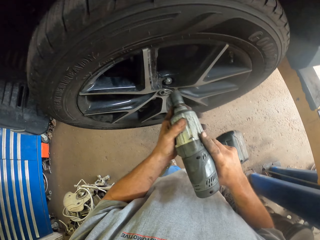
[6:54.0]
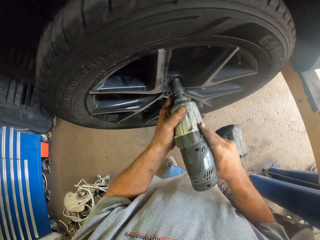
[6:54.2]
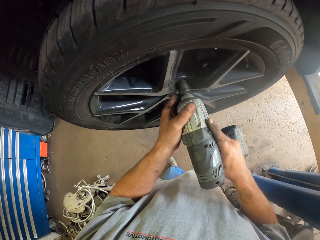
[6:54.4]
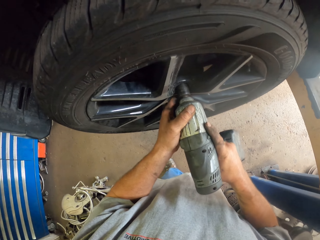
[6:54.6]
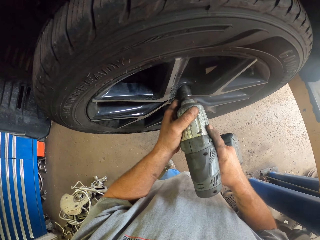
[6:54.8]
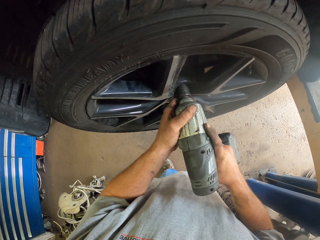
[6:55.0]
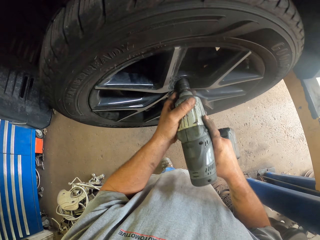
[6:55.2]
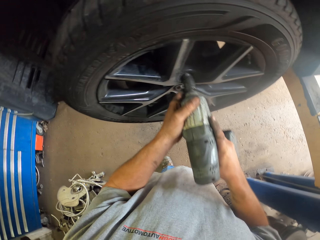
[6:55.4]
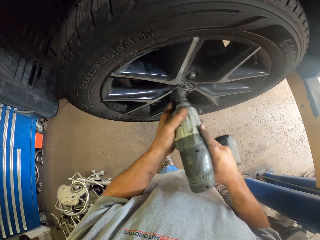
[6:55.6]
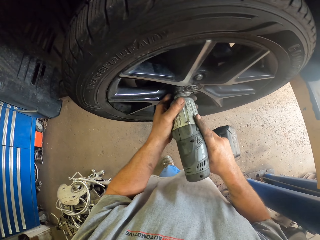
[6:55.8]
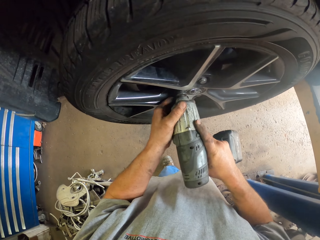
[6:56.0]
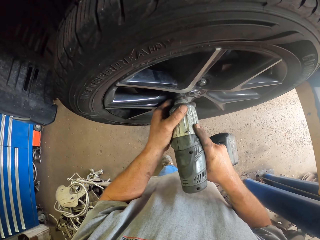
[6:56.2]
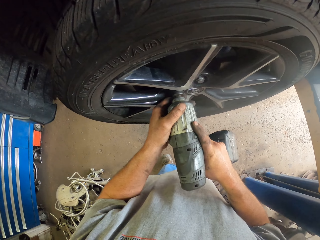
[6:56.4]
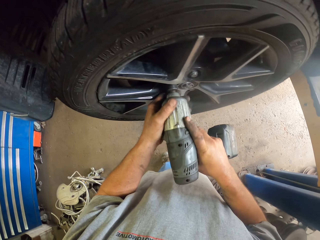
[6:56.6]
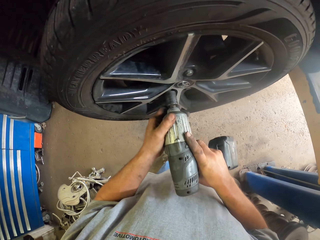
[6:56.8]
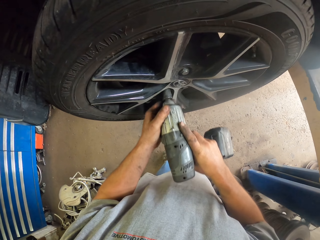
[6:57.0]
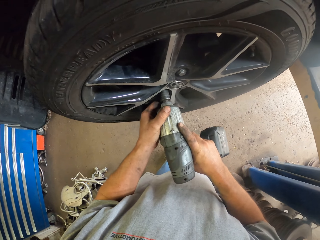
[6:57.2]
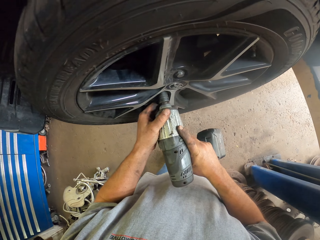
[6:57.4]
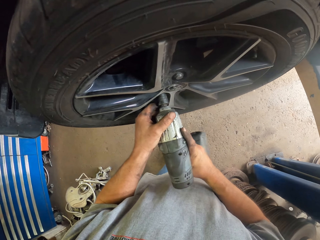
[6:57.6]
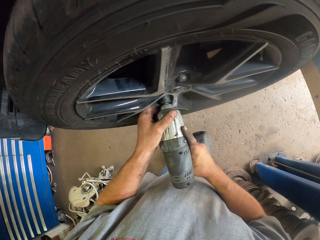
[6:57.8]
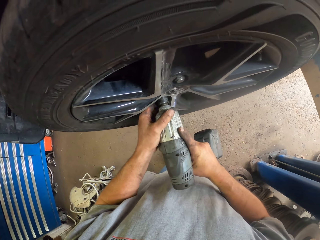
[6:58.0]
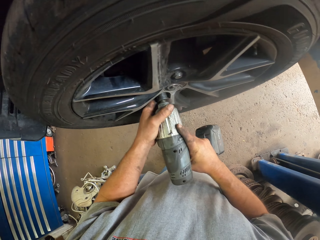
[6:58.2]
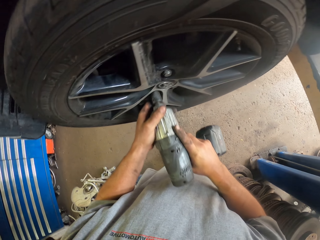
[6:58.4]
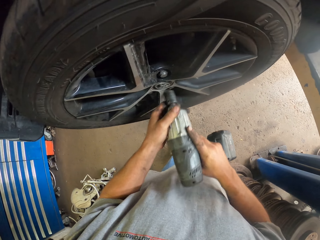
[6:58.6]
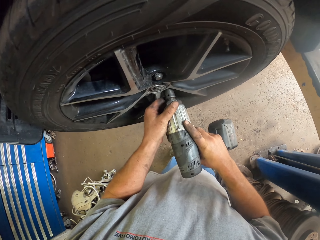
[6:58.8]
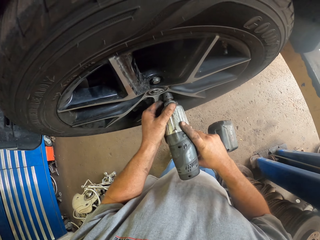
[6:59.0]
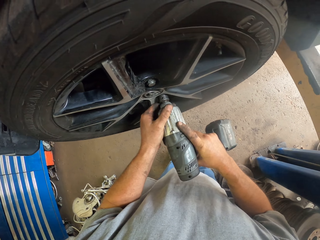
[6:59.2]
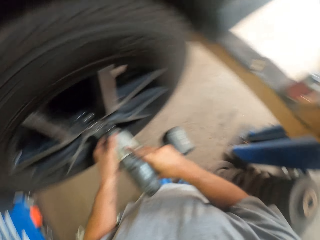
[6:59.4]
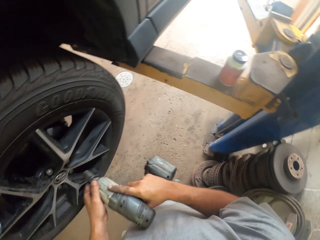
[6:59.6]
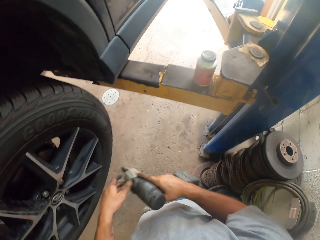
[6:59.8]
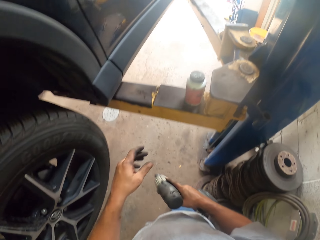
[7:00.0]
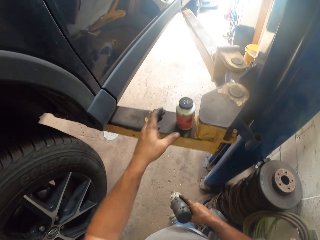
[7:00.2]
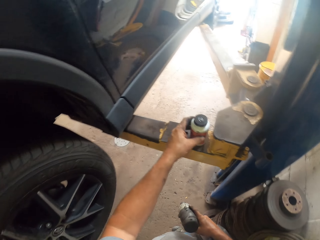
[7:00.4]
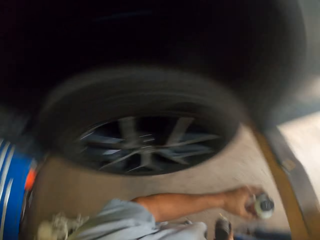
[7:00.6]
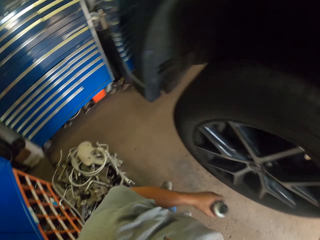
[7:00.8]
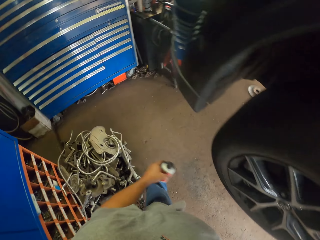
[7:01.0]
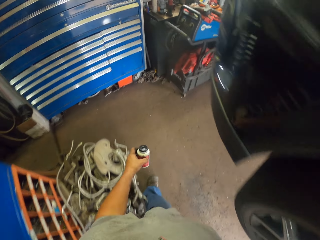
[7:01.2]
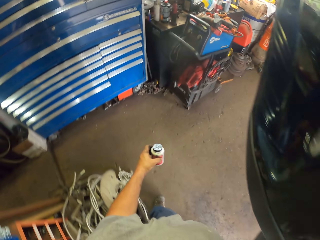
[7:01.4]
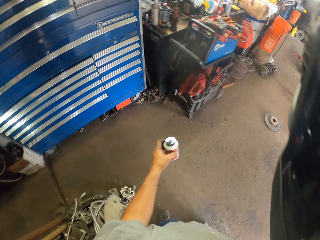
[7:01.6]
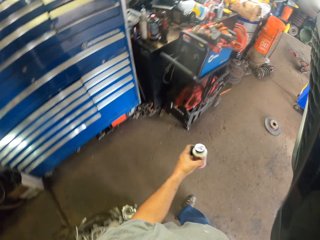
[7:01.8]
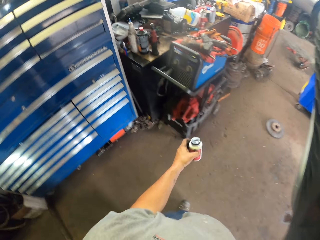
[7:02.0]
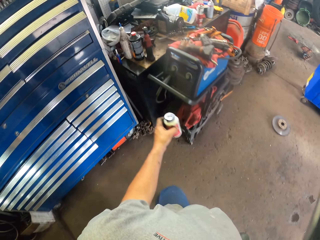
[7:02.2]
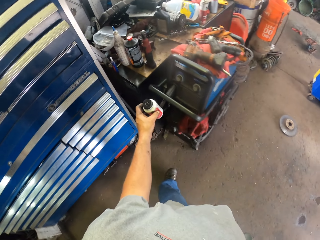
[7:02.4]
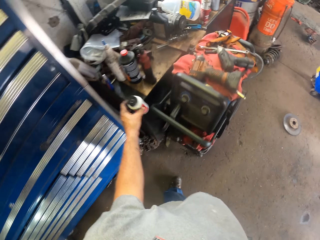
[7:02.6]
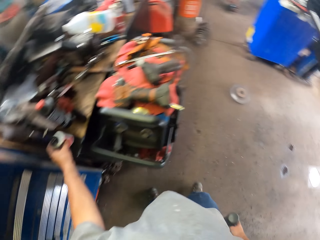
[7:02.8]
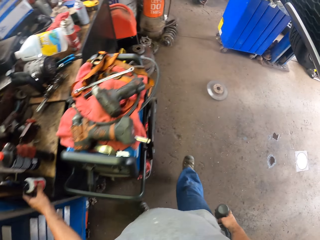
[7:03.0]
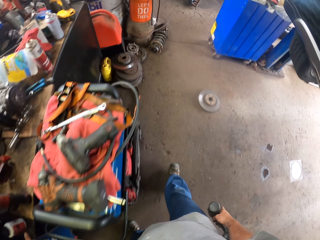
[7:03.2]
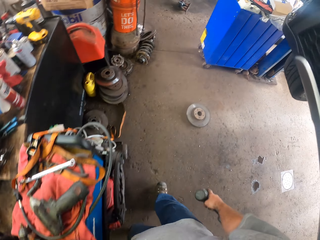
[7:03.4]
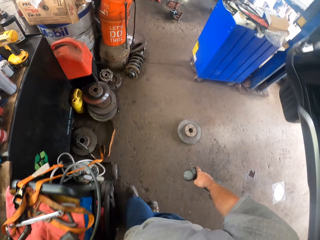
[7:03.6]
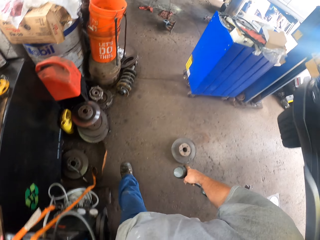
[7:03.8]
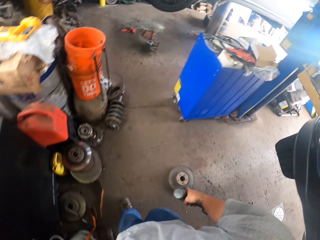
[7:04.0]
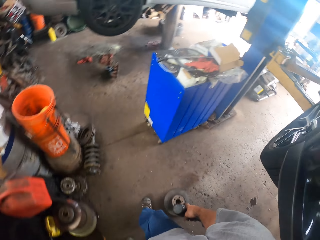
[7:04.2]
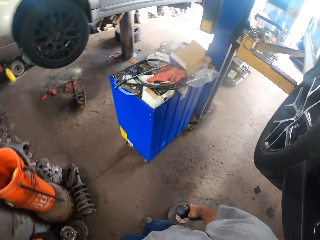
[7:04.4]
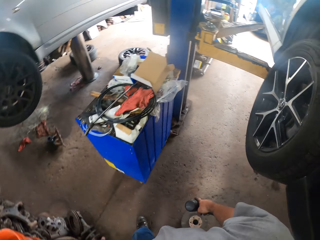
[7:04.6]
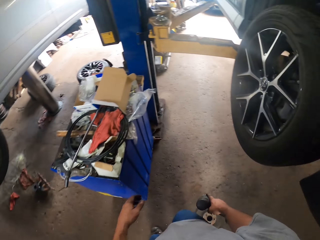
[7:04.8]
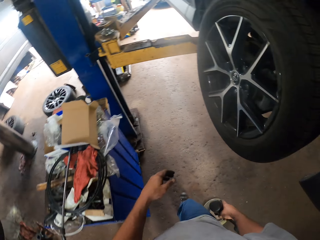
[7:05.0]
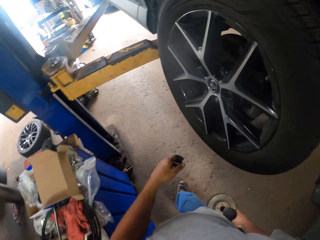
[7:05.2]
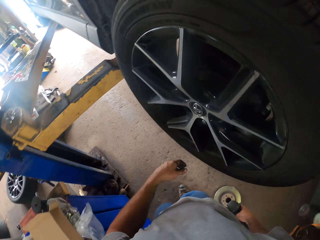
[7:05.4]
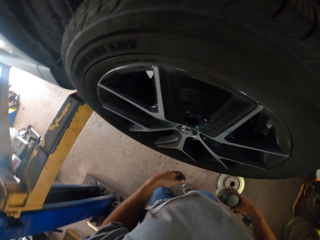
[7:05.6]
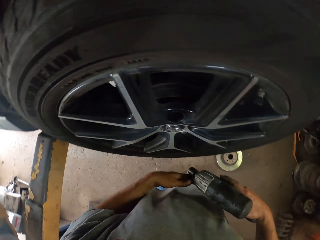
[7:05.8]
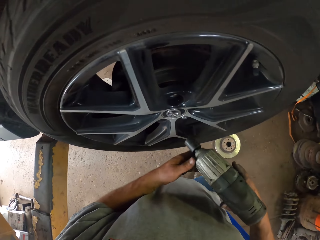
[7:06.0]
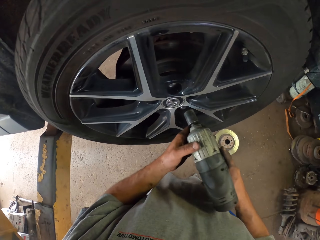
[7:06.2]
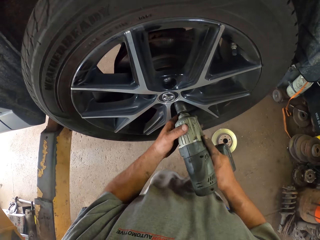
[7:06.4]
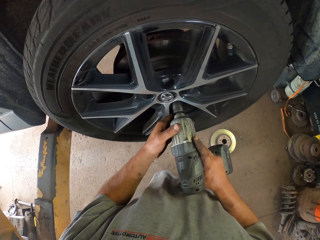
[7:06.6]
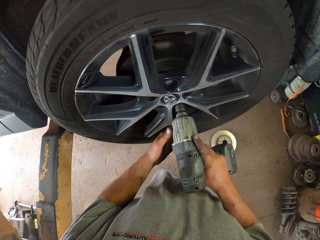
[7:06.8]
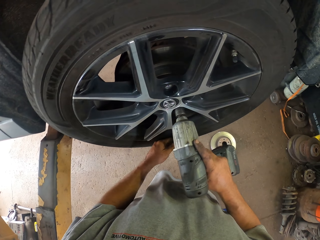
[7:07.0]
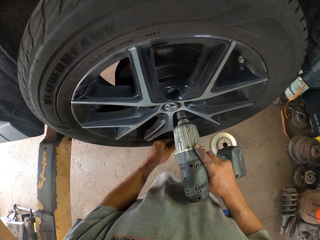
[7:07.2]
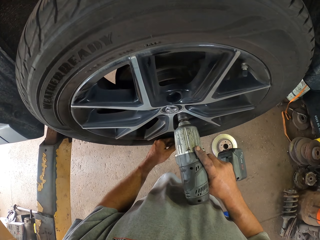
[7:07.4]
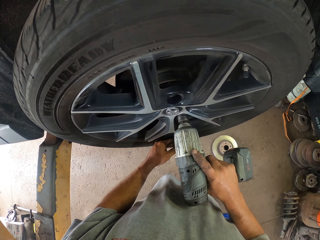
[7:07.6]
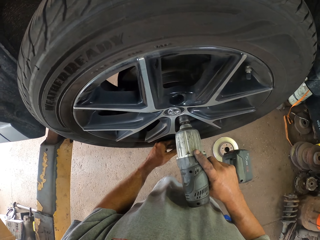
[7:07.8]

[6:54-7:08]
The camera wearer tightens the nuts. They tighten the nuts repeatedly. They pick a bottle. They walk around. They drop the bottle. They walk around. They tighten the nuts.

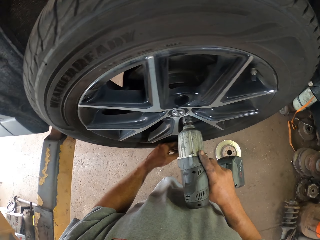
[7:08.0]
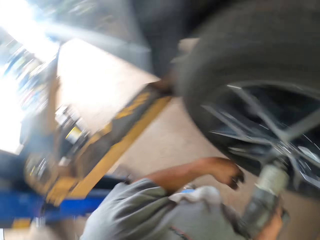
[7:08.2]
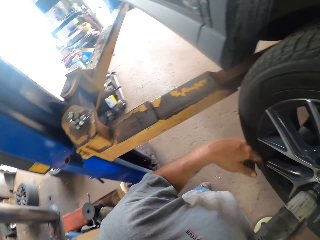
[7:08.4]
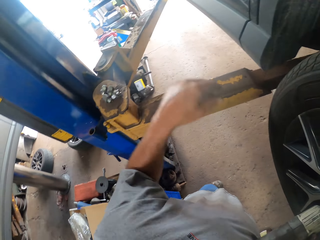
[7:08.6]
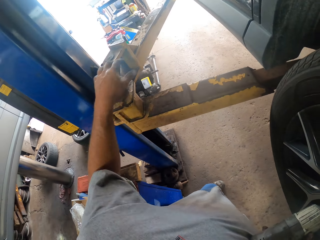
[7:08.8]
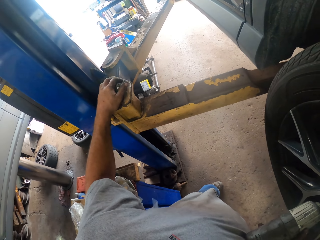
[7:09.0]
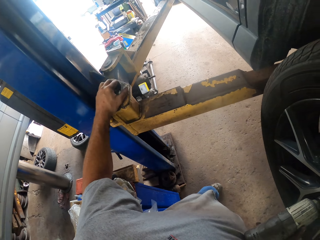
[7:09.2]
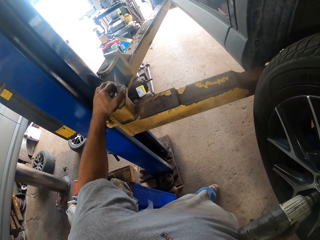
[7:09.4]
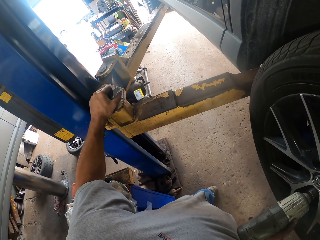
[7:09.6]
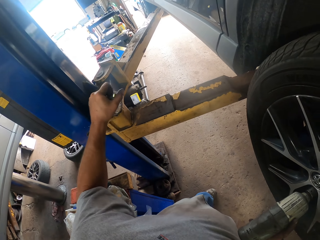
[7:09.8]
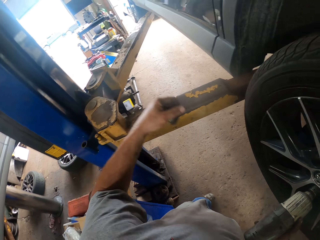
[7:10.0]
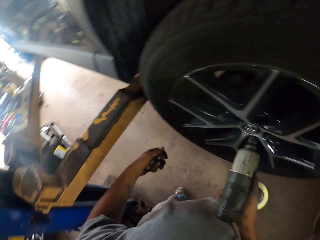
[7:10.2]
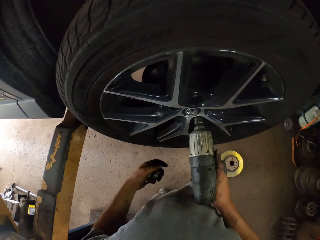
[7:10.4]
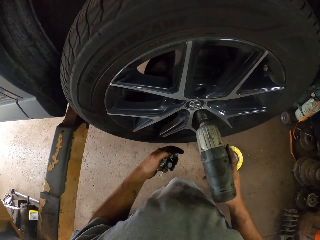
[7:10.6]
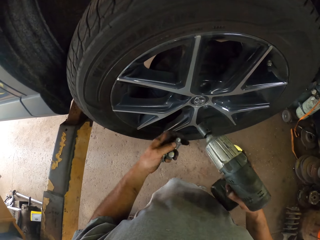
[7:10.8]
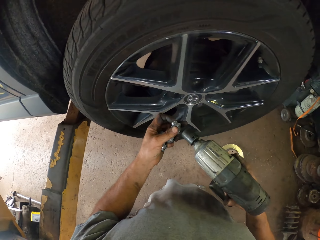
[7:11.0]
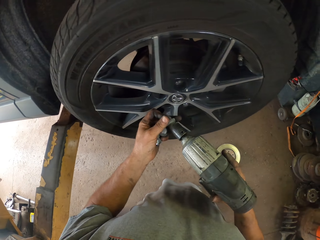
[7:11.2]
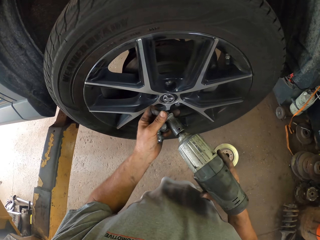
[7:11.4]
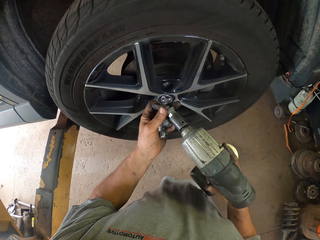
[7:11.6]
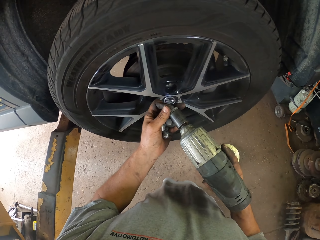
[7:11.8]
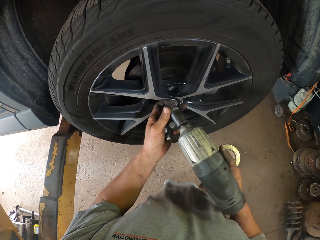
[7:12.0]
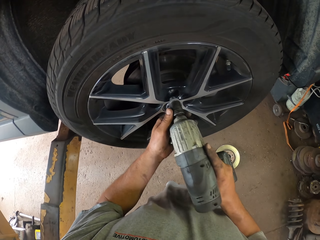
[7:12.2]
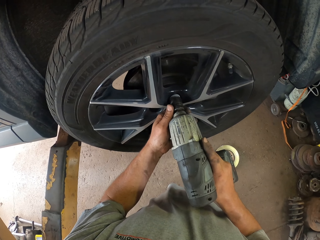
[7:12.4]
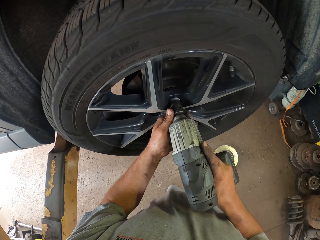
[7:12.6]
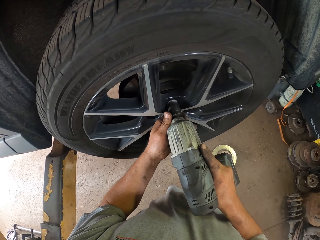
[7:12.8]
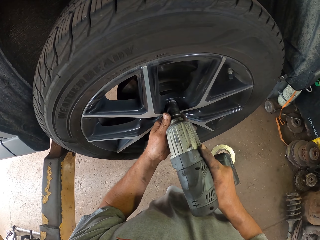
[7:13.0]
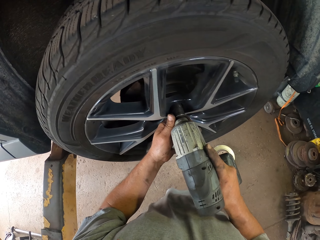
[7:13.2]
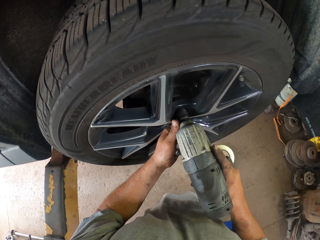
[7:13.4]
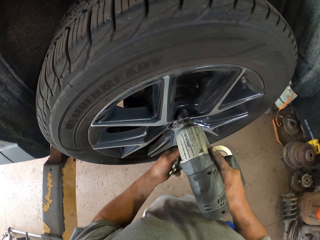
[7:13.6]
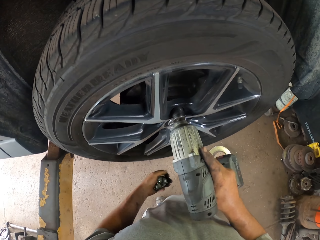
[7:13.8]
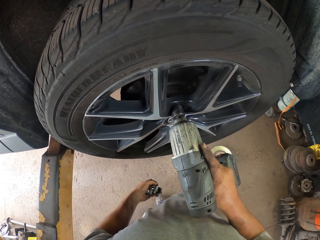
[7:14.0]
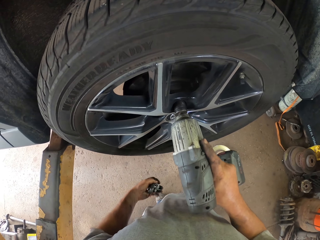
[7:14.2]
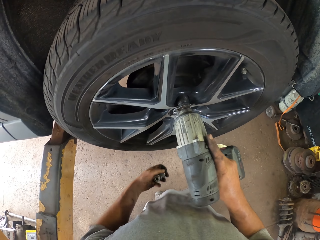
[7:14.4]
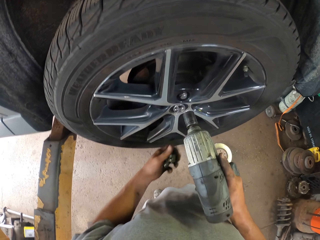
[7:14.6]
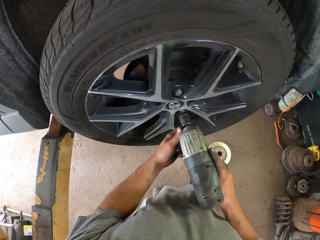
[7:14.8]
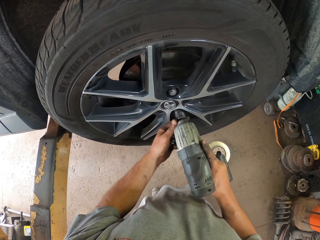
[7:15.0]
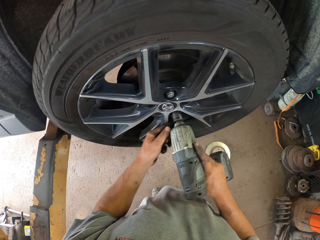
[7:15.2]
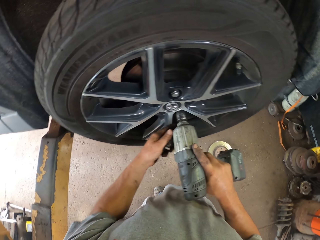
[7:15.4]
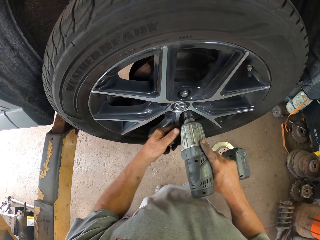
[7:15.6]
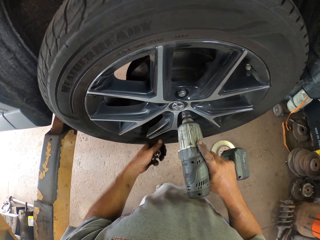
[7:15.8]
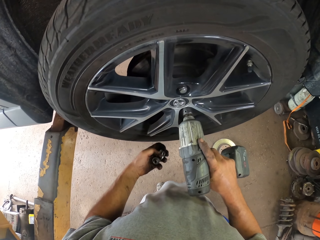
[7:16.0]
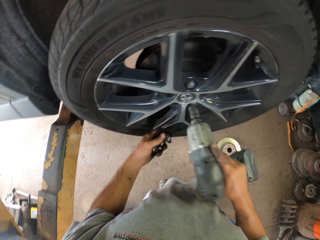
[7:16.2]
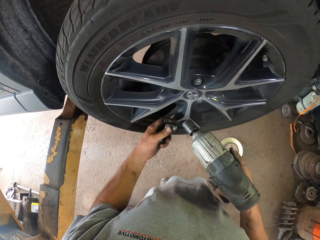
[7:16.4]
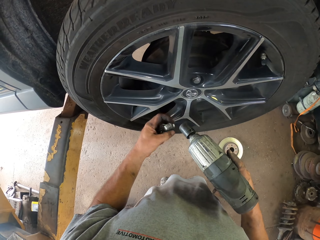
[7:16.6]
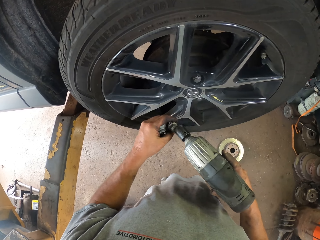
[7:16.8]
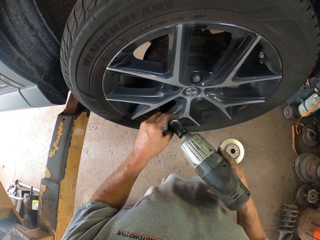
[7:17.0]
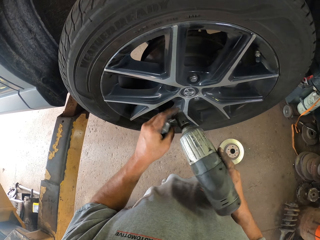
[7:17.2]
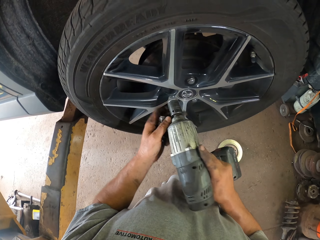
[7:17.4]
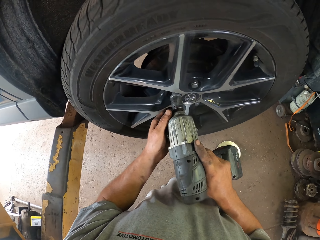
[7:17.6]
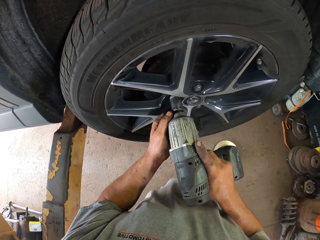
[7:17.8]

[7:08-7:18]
The camera wearer picks a nut. They put a nut on the drill. They tighten the nuts to the wheel hub. They put a nut on the drill.
